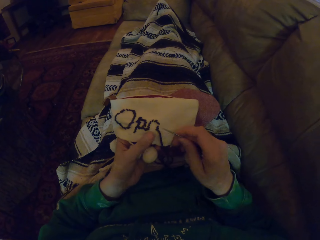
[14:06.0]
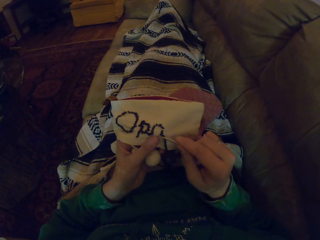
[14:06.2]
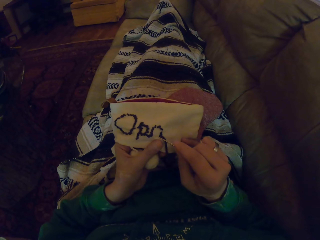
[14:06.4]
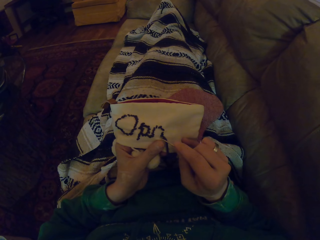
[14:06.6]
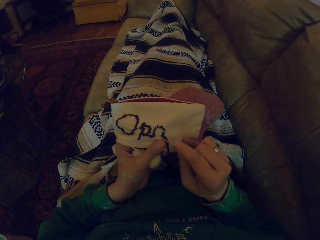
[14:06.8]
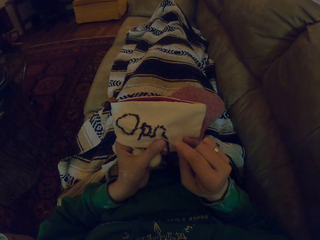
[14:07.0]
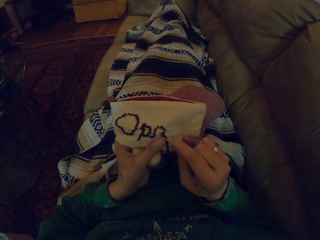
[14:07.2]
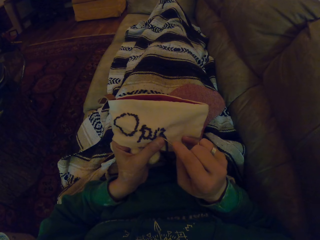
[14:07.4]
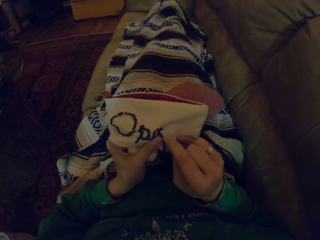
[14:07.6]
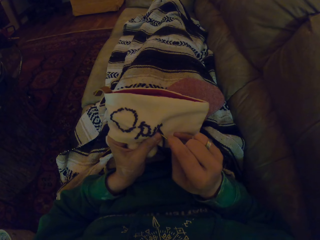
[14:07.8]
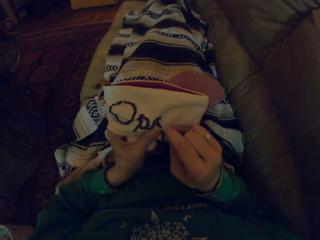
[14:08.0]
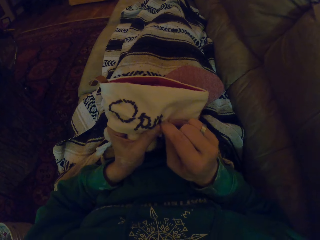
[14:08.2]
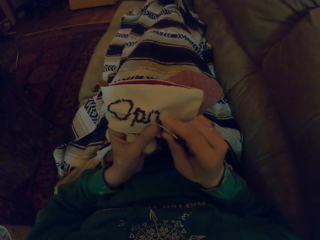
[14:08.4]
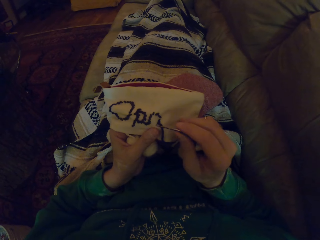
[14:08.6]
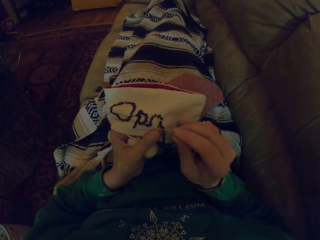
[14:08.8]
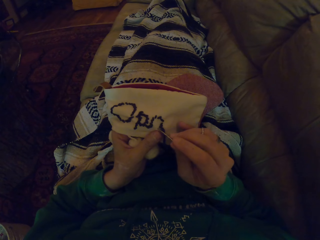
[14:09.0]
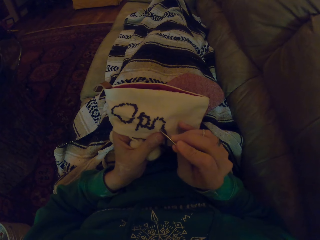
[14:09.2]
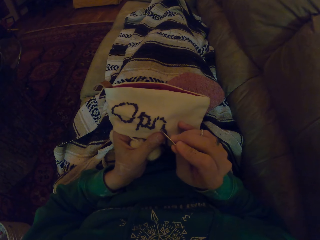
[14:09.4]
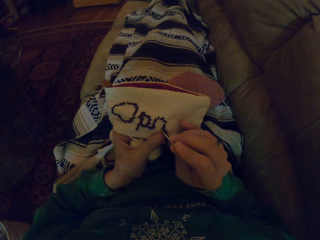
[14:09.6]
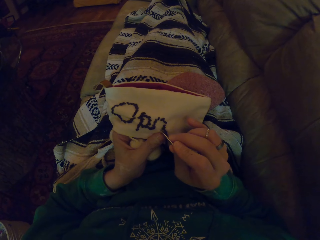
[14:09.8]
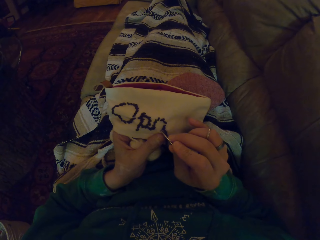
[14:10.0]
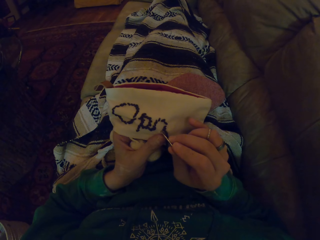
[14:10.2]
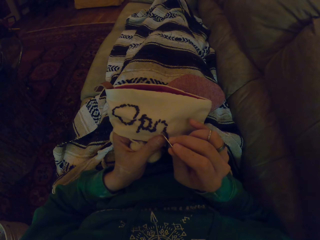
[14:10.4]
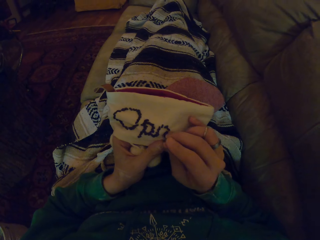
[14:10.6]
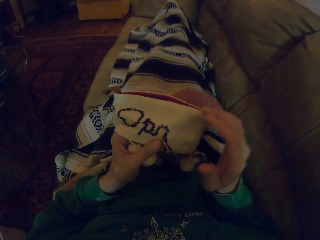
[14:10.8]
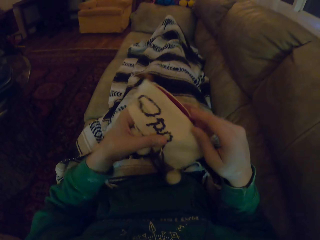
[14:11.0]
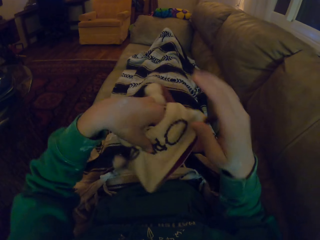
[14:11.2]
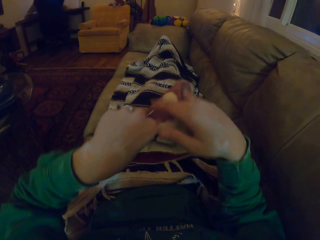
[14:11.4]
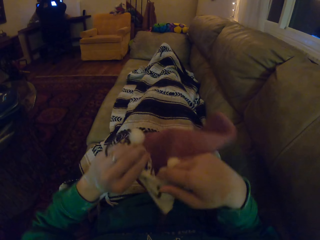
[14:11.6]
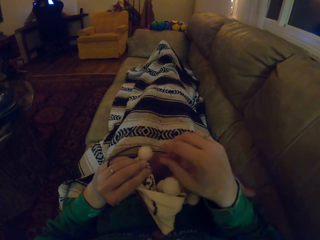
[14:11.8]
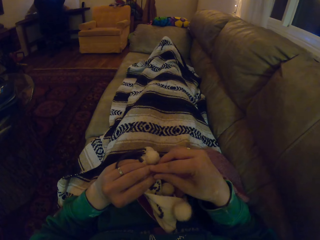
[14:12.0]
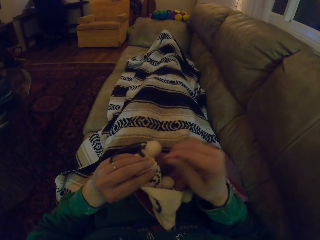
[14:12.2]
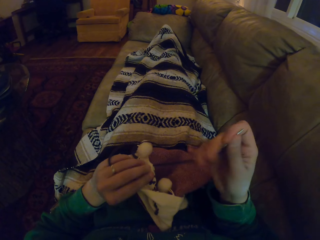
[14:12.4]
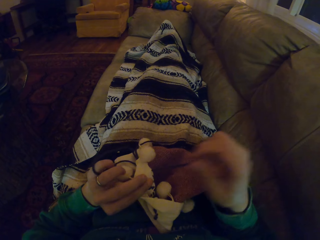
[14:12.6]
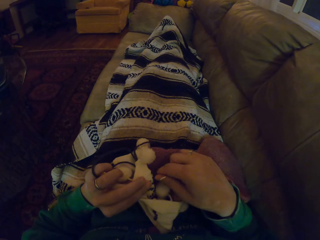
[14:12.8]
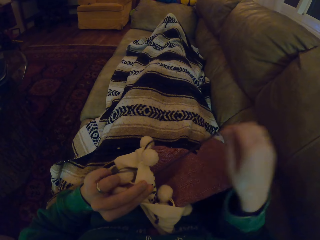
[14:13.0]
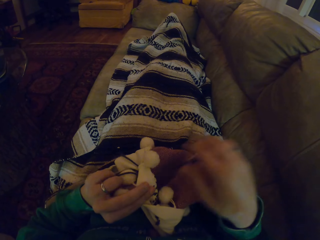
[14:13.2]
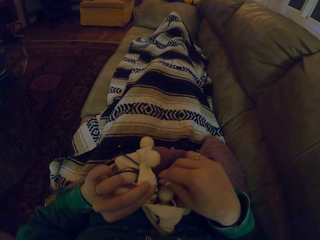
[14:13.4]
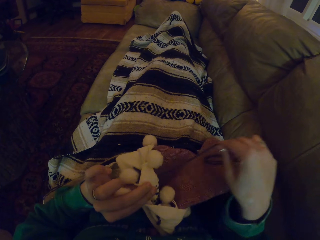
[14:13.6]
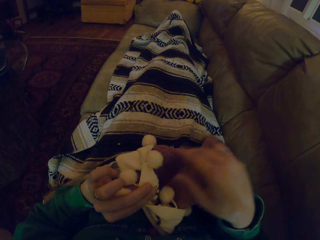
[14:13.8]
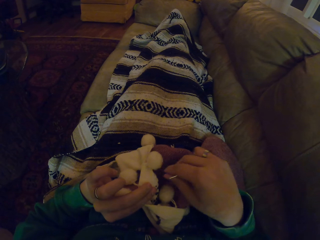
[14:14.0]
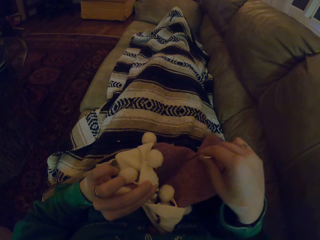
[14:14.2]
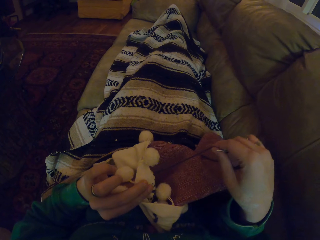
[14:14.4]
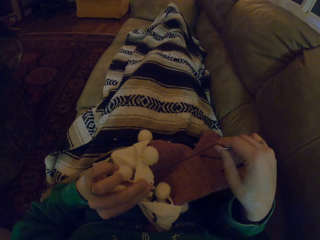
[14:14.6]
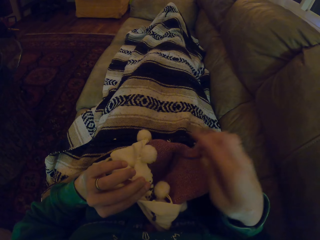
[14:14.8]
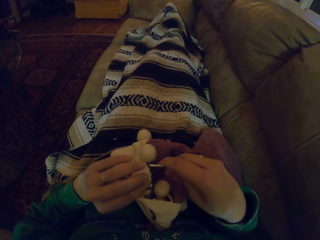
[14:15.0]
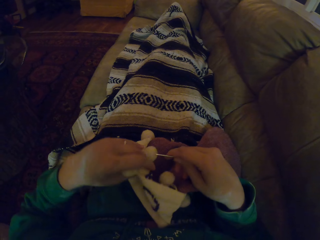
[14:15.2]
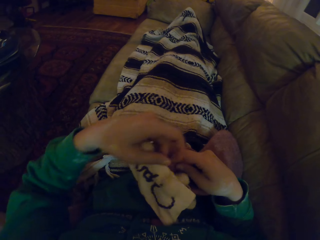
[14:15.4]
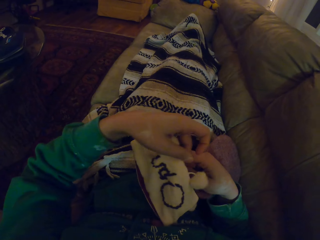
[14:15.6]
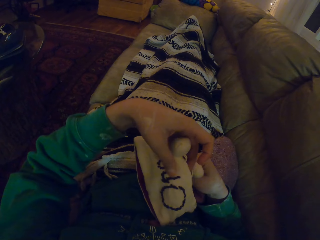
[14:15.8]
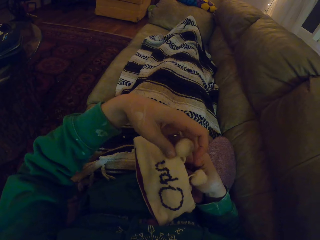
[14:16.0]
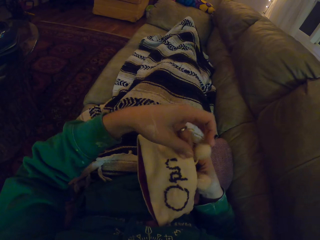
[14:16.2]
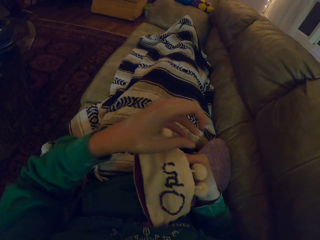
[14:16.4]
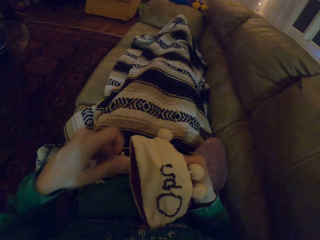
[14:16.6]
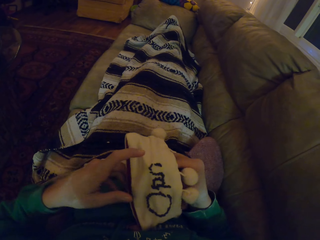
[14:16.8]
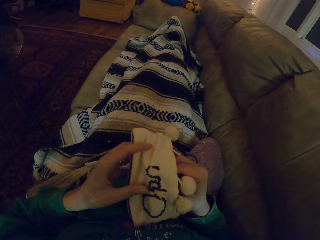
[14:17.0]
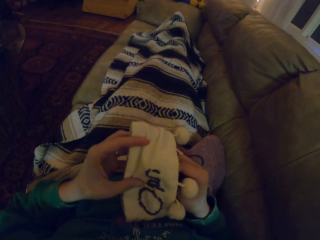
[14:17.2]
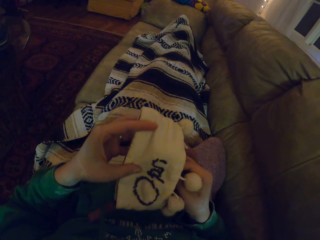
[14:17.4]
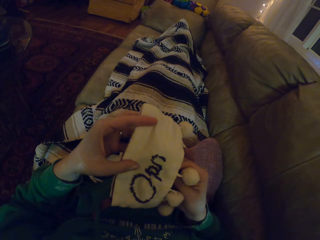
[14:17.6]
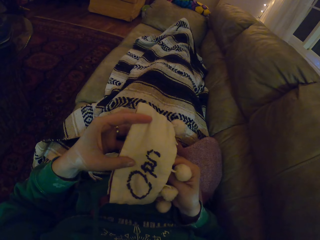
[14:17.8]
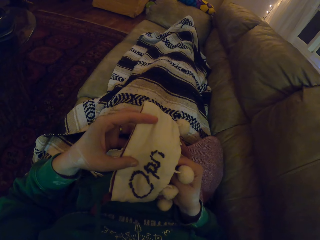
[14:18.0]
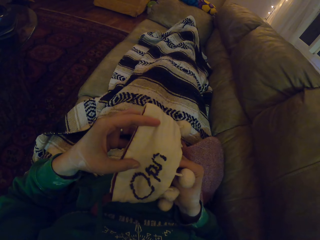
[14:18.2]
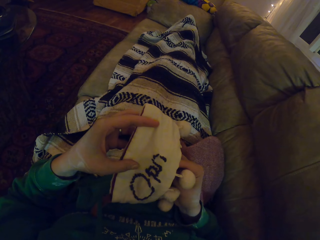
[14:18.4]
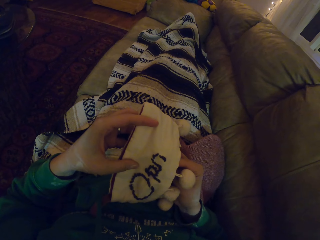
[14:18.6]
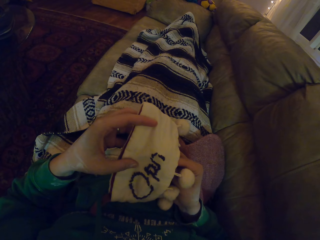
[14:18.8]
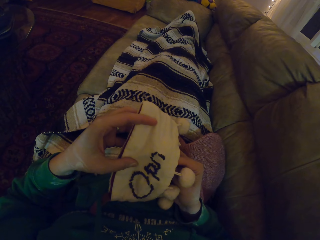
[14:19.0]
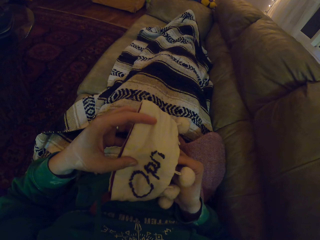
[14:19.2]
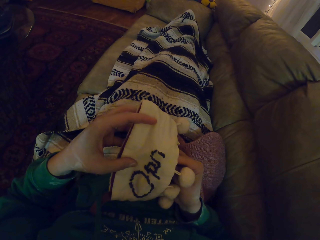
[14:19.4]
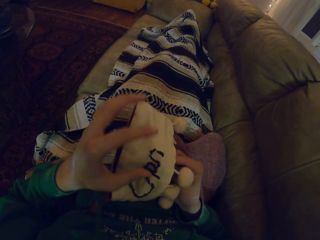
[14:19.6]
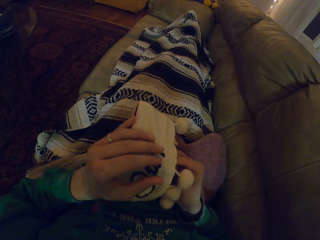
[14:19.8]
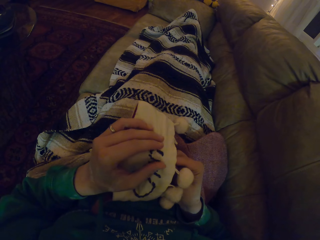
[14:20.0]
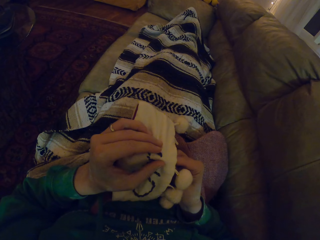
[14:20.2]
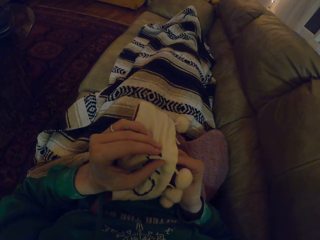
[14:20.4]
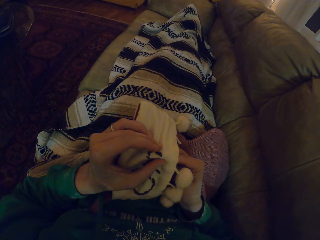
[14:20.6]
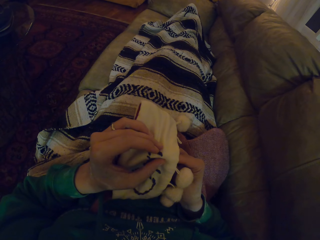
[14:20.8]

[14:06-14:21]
The camera wearer knits the garment. They turn the garment. They pull the thread. They adjust the garment. They knit the garment.

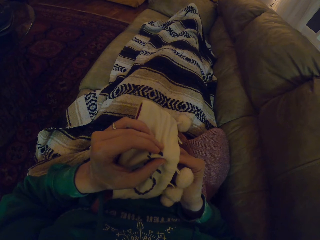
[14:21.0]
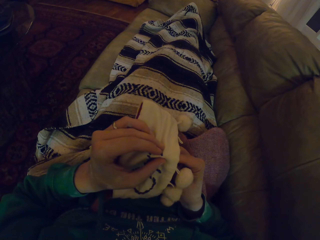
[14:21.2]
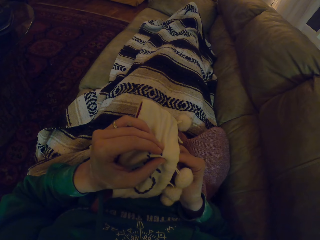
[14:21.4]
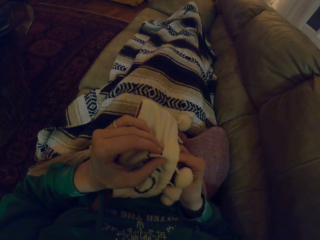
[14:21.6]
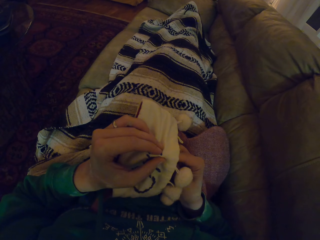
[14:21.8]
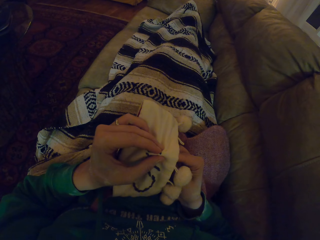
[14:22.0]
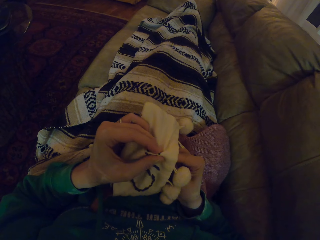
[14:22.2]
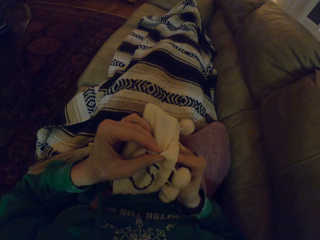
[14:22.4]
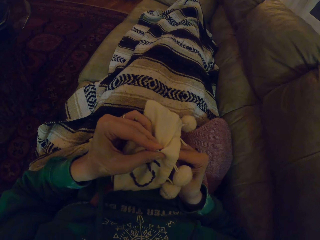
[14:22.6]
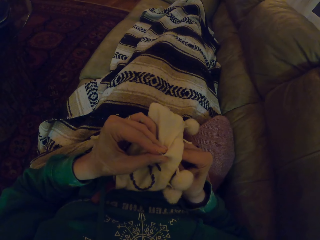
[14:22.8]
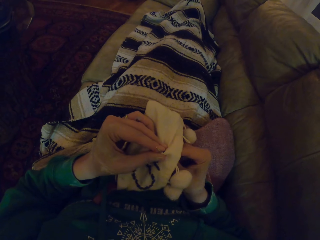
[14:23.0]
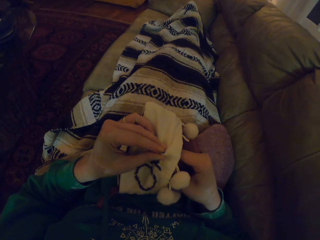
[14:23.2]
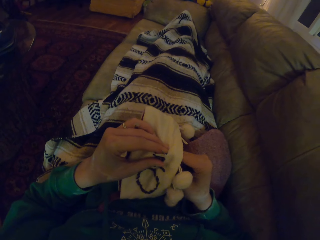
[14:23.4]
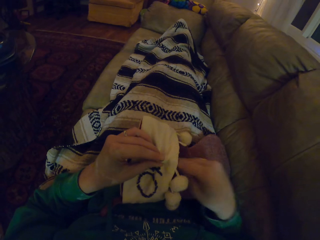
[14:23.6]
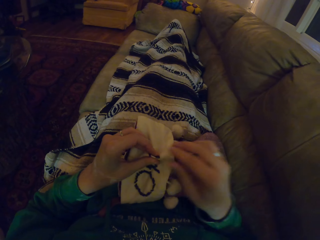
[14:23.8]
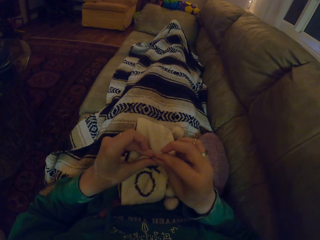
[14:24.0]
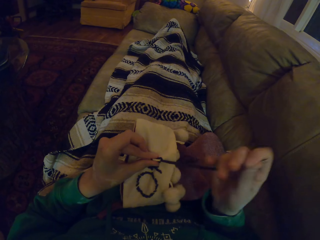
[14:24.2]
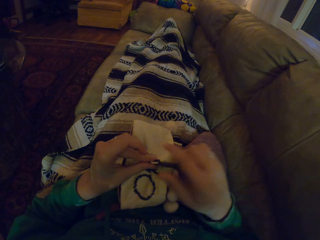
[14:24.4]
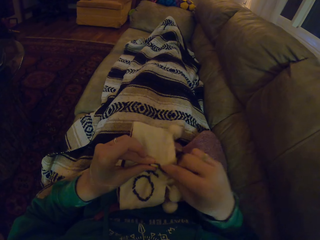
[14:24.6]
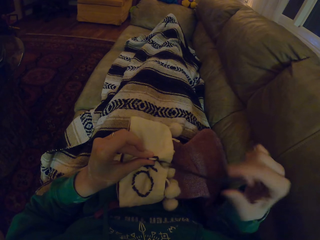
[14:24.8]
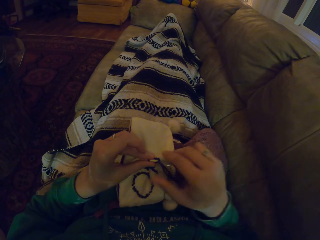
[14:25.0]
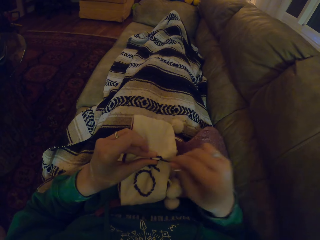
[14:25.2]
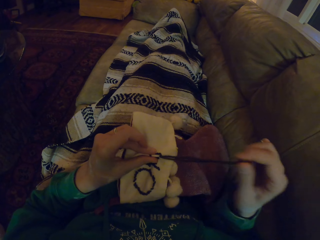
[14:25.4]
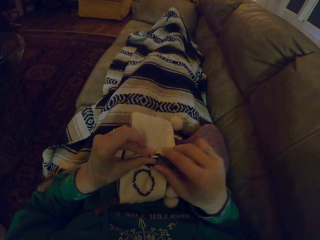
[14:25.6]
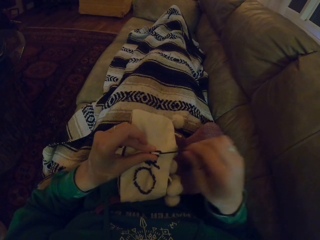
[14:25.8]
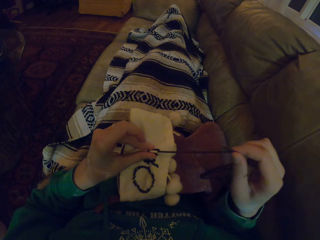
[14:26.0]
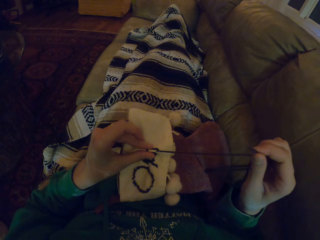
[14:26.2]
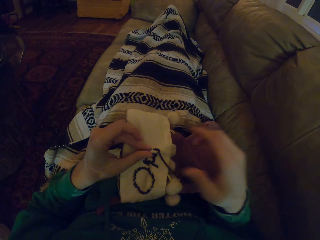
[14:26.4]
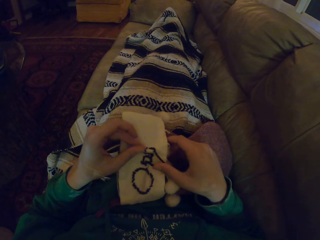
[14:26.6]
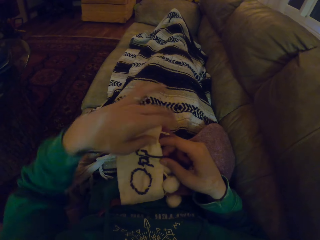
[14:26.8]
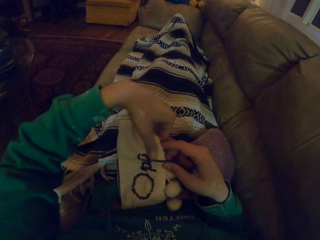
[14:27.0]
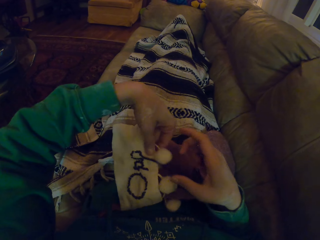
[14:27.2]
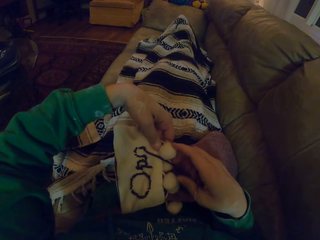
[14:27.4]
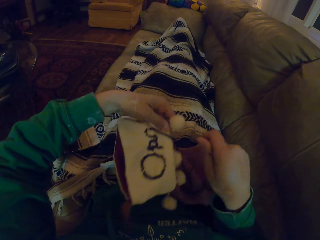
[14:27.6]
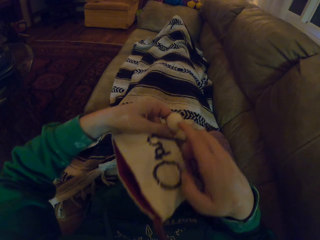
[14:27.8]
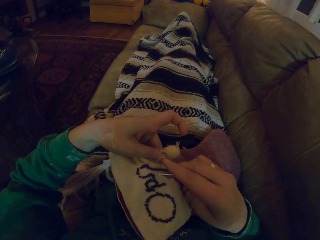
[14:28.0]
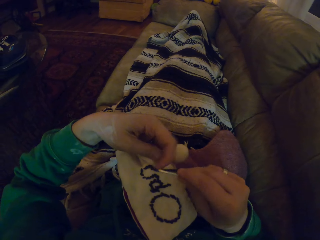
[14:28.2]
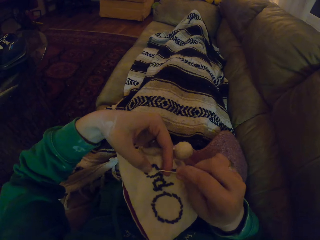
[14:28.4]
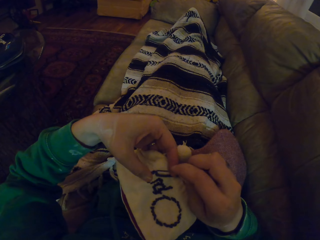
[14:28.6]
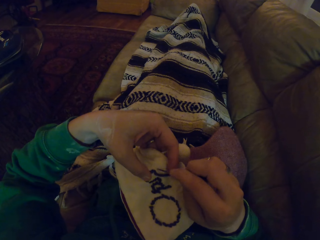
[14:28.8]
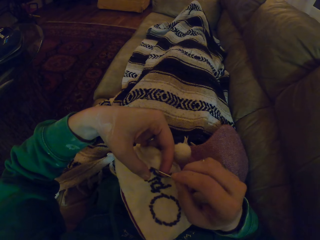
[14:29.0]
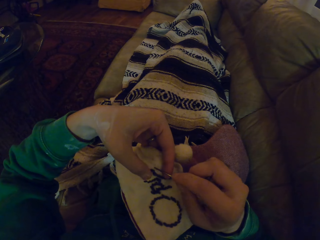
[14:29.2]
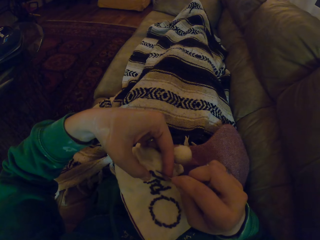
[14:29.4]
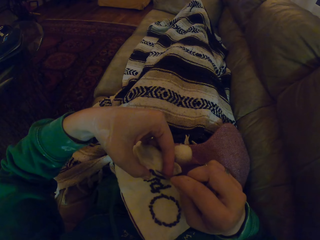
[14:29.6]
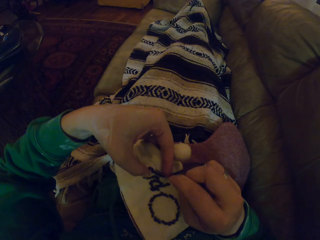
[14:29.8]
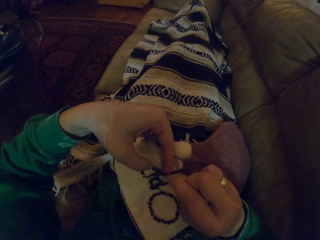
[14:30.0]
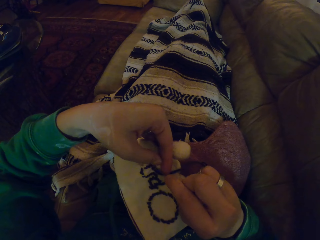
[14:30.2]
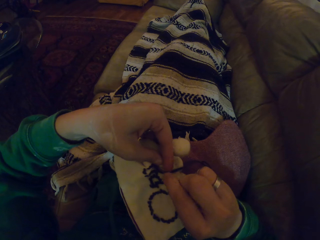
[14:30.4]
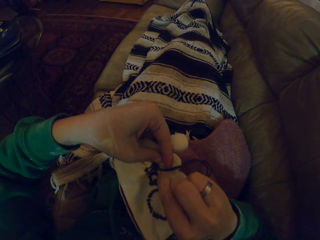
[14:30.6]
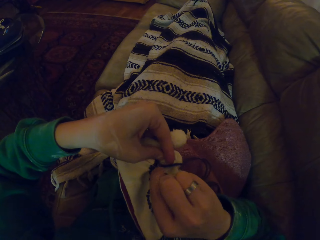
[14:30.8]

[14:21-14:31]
The camera wearer pulls the thread. They adjust the garment. They knit the garment.
